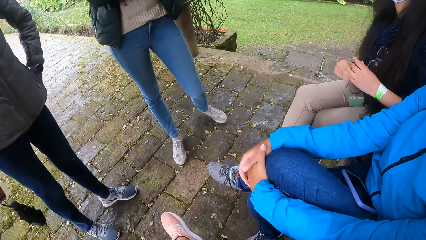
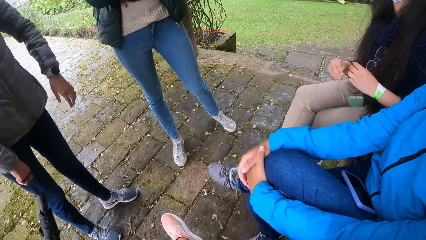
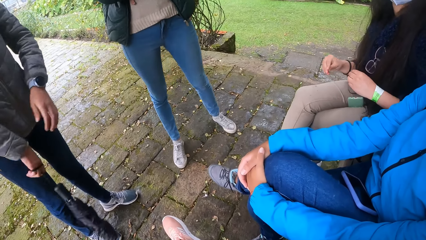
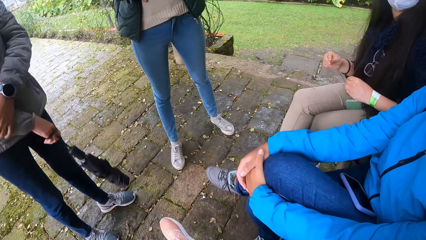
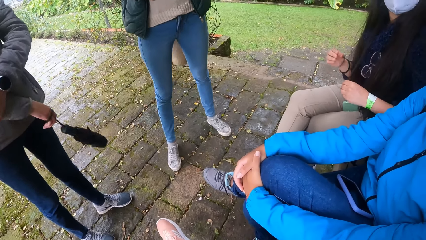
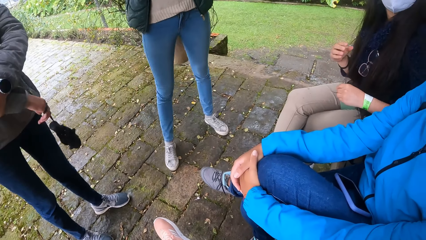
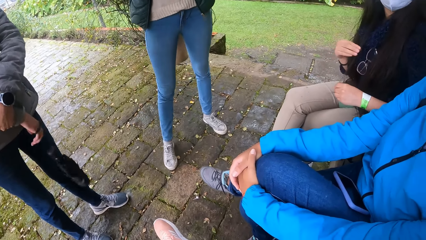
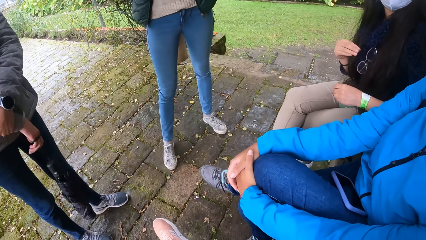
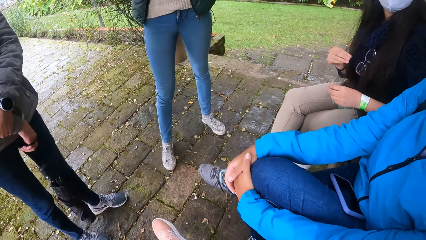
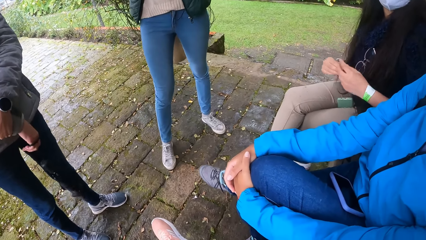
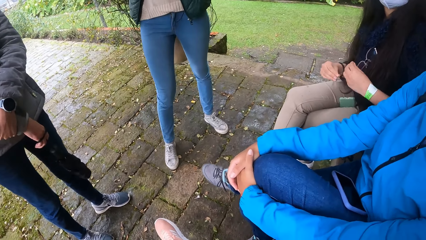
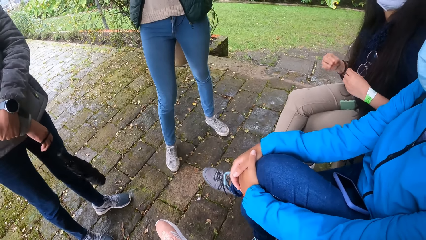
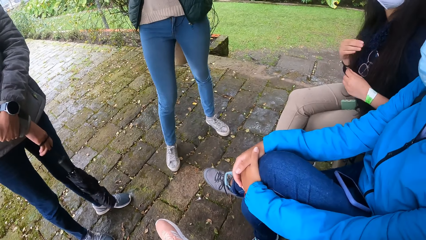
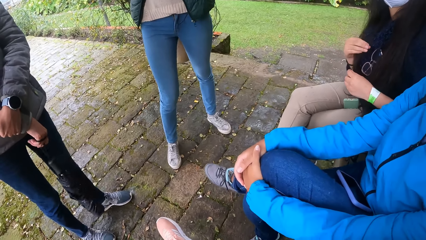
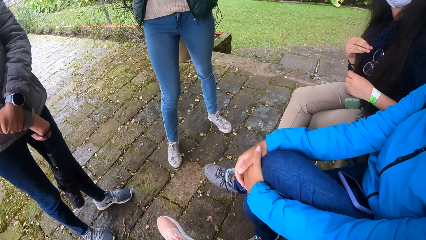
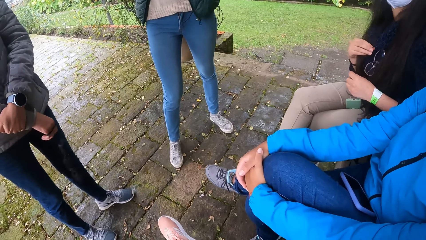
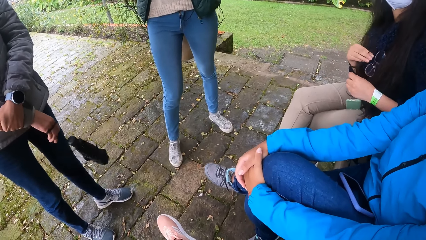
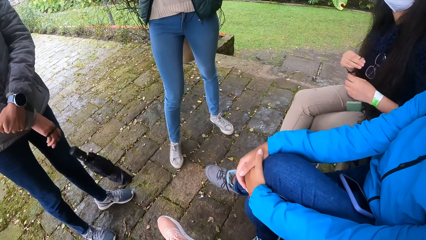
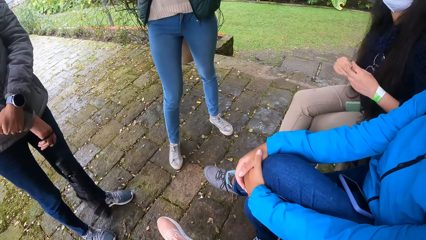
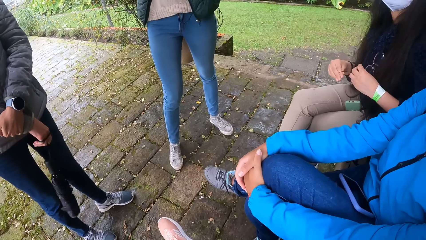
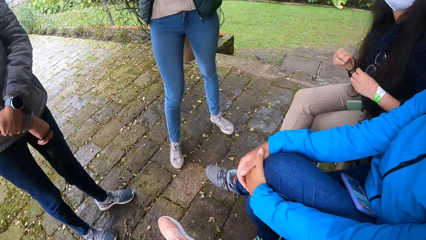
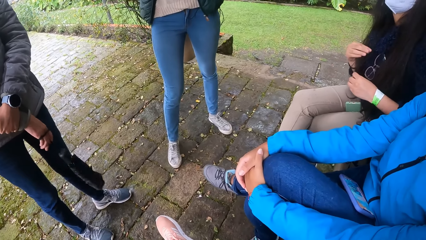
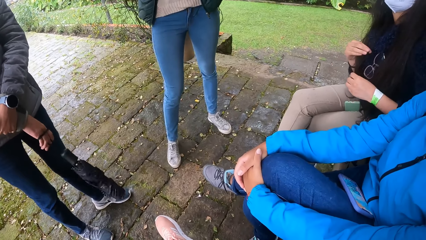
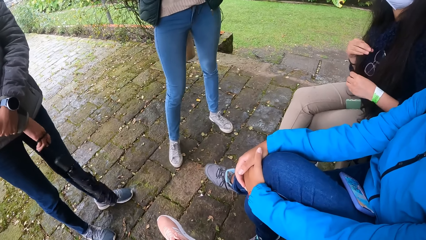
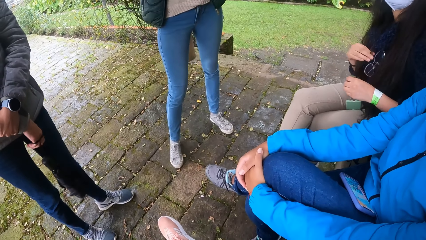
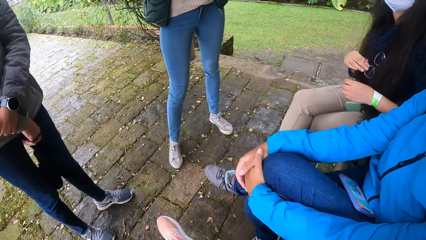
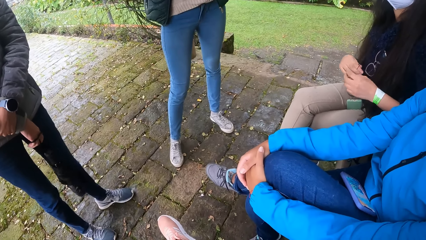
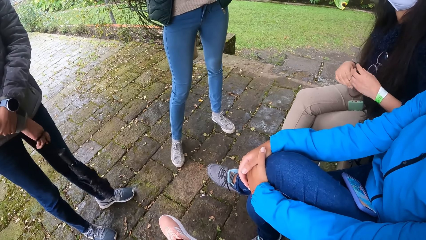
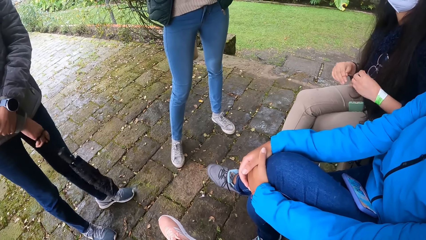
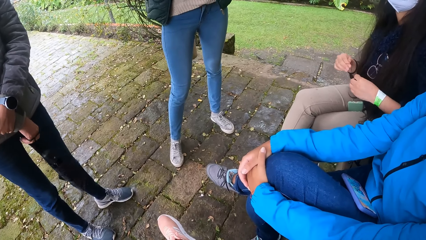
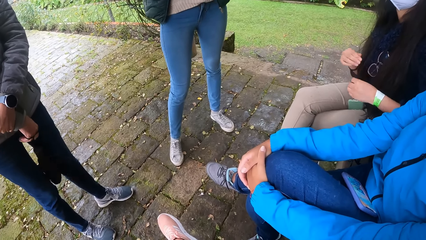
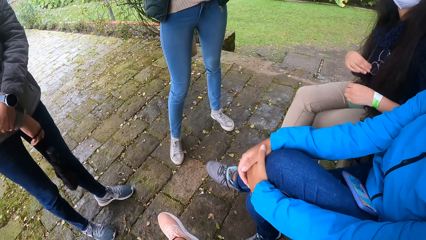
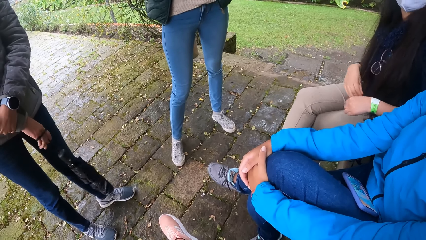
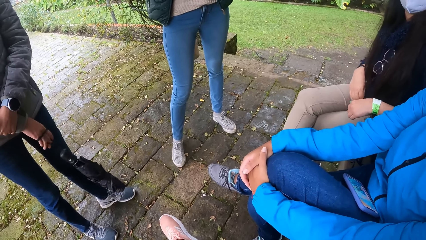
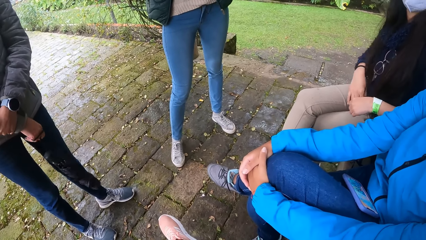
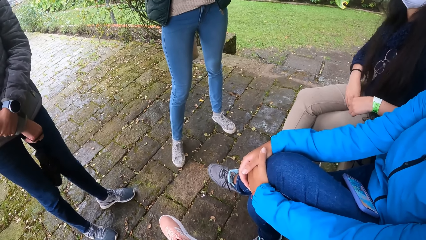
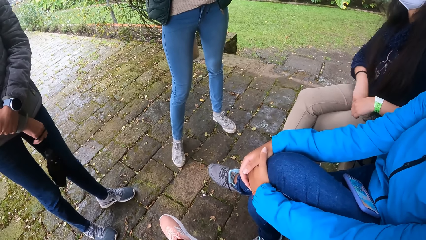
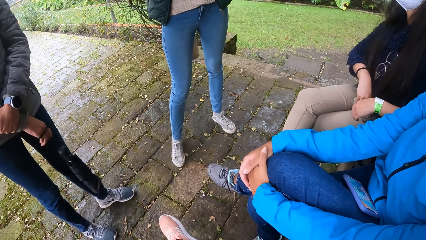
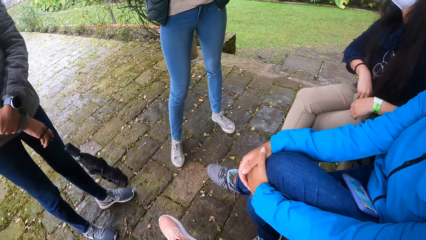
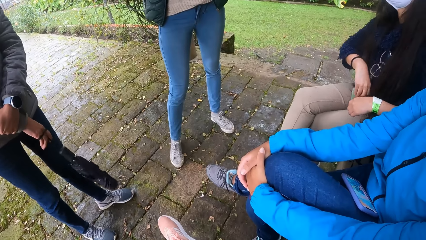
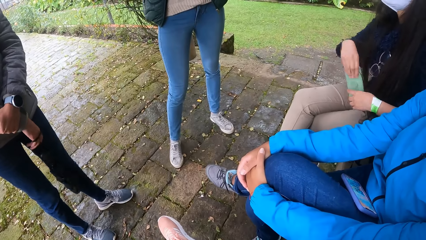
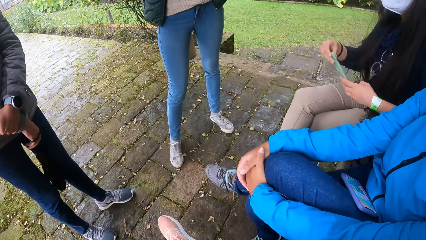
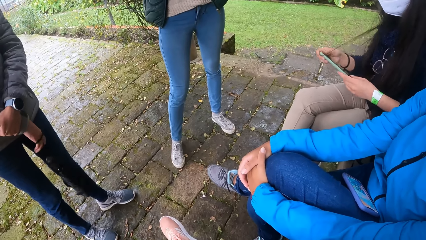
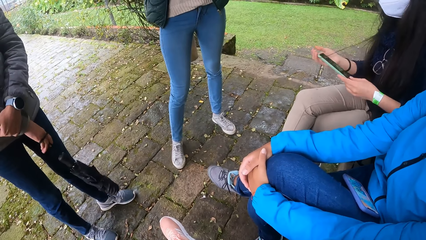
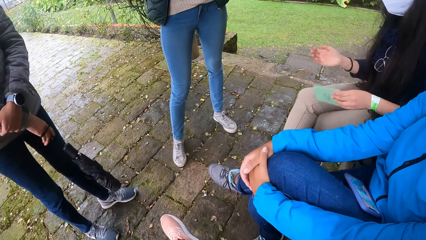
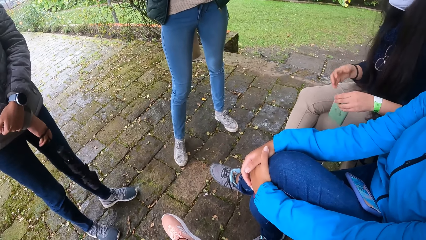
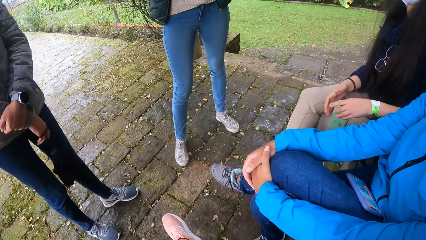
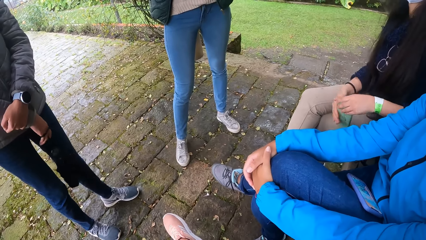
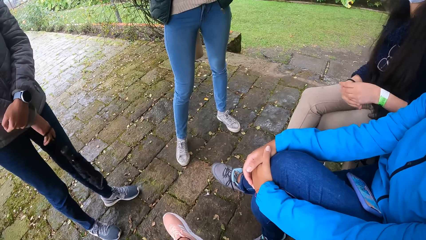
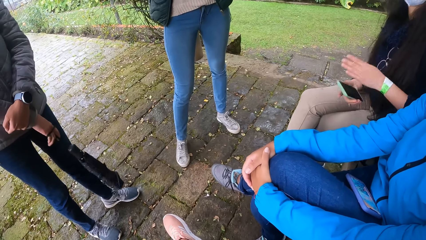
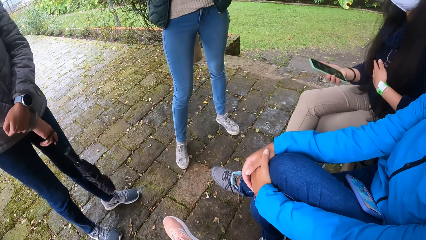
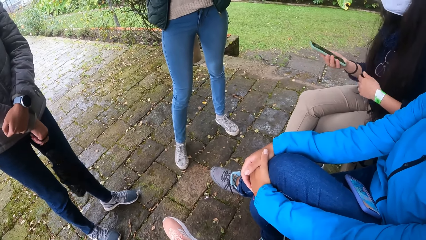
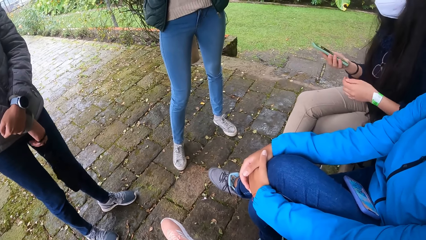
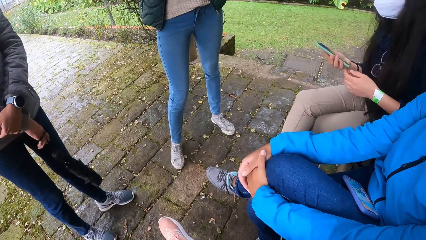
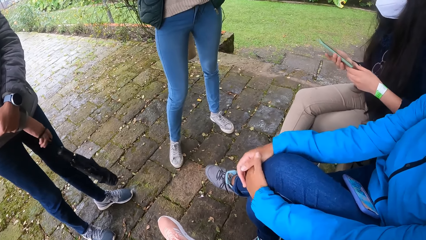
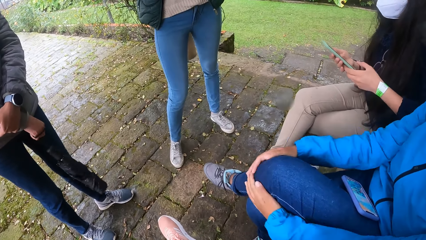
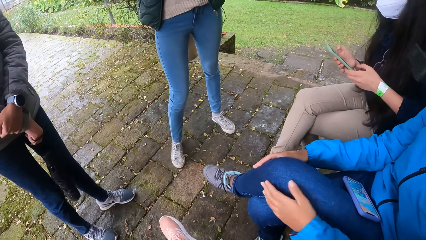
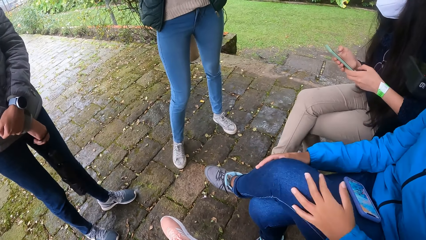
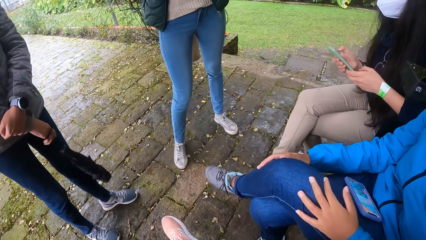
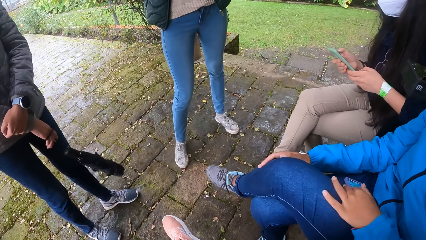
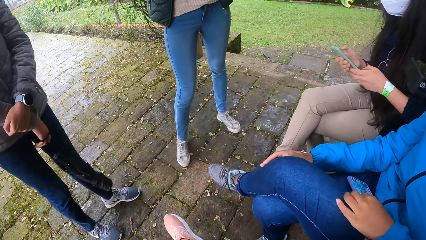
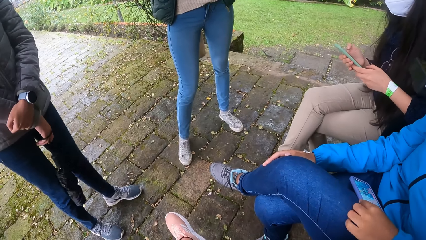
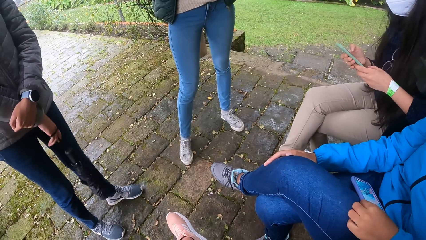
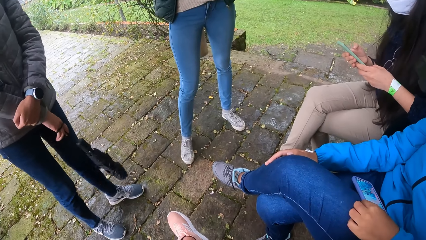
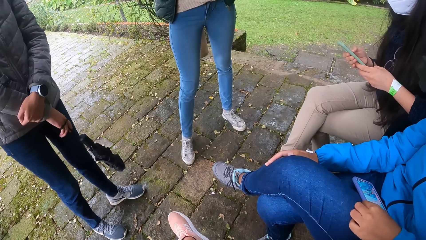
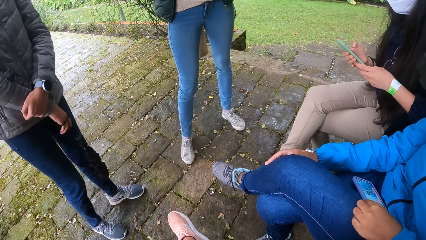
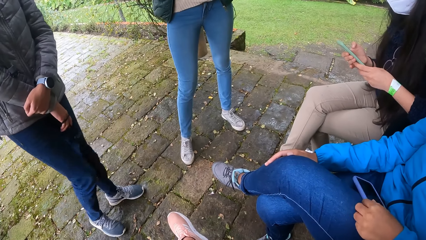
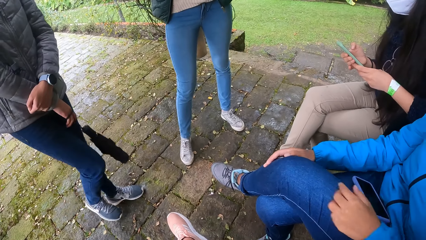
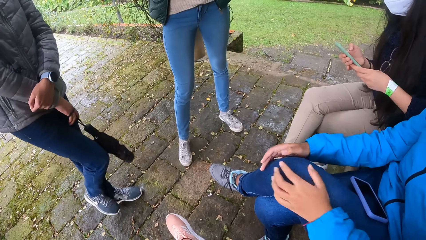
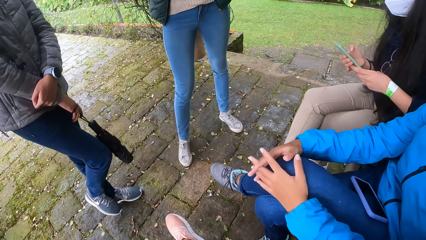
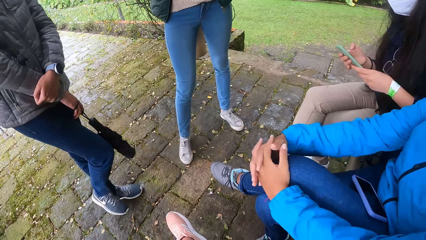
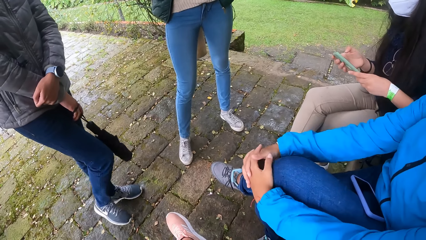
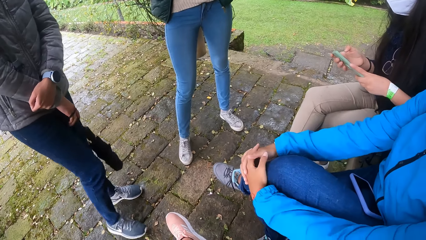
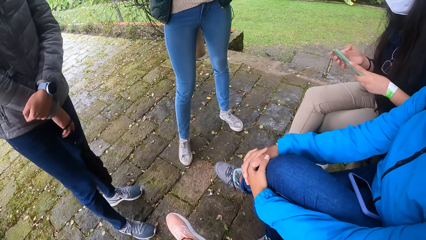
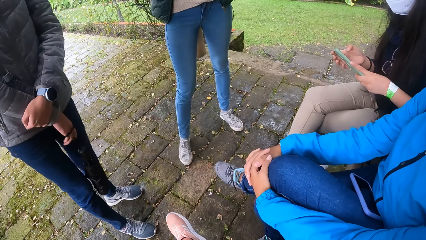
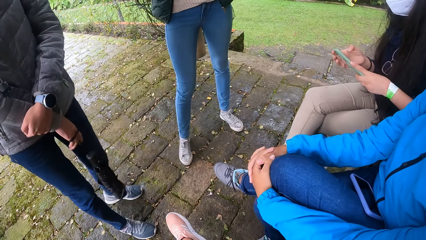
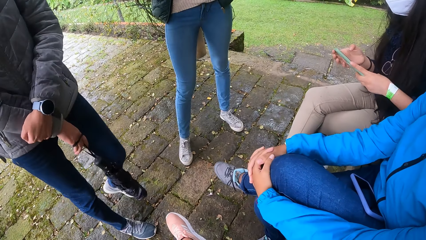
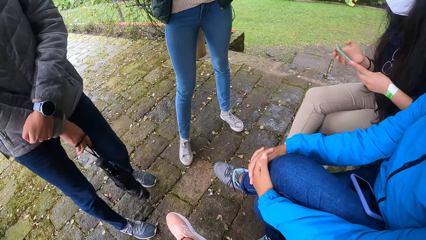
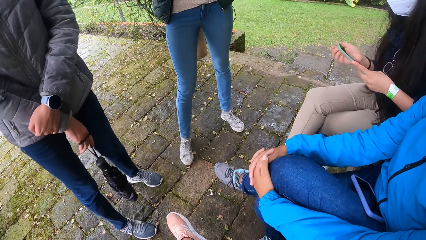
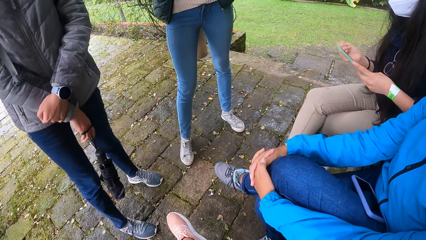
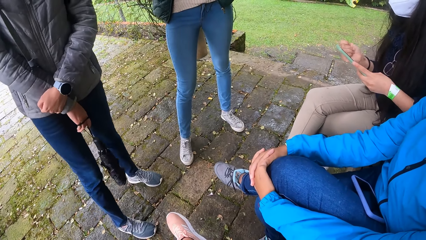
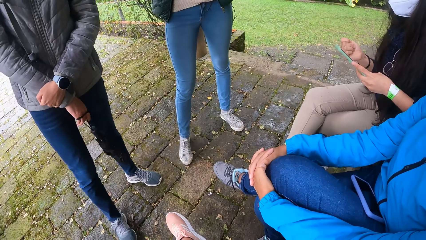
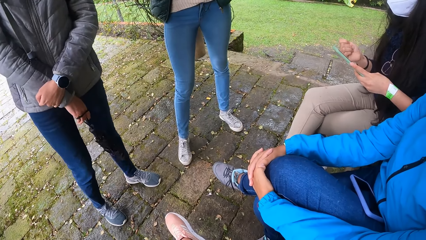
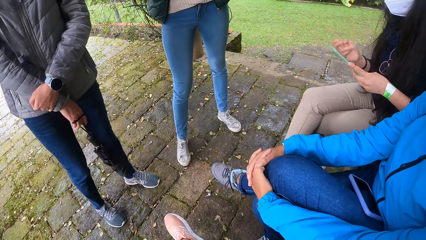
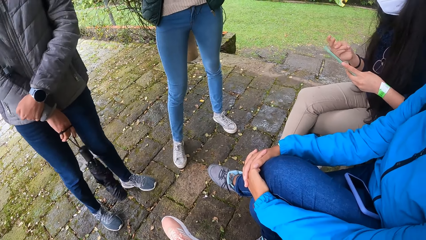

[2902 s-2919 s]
The woman takes the phone from her thigh with both hands. The woman operates the phone with both hands. Another woman operates a phone on her thigh with her left hand.
